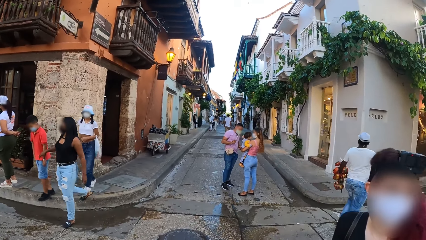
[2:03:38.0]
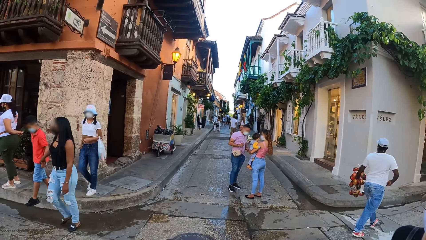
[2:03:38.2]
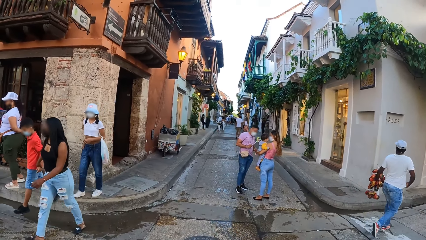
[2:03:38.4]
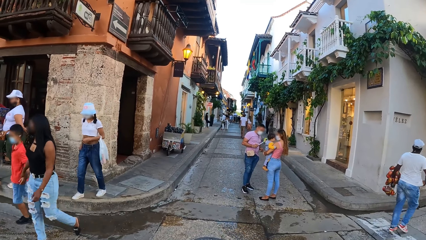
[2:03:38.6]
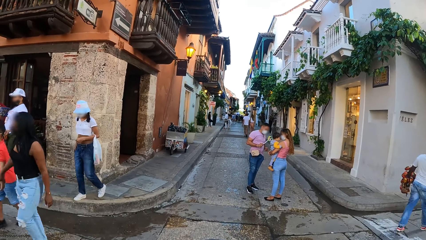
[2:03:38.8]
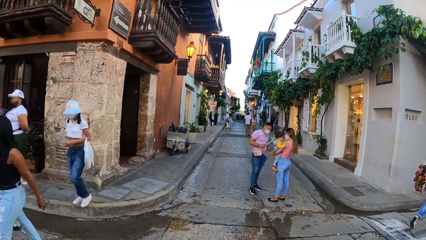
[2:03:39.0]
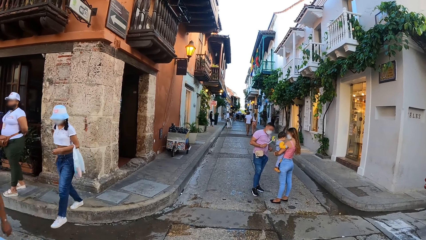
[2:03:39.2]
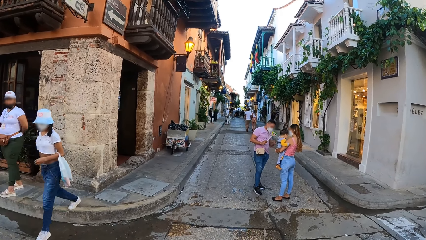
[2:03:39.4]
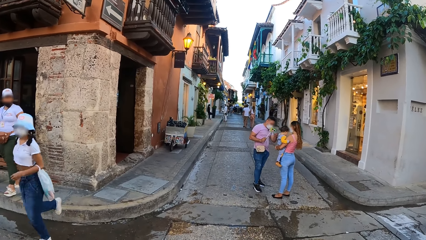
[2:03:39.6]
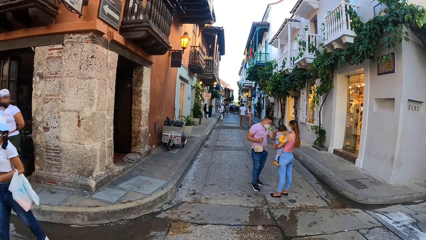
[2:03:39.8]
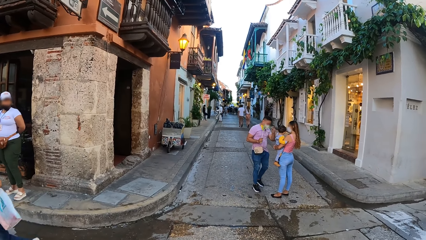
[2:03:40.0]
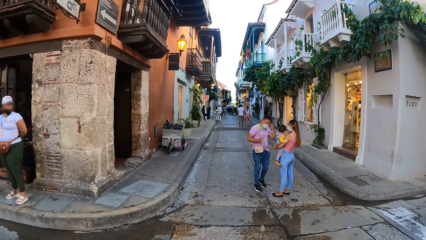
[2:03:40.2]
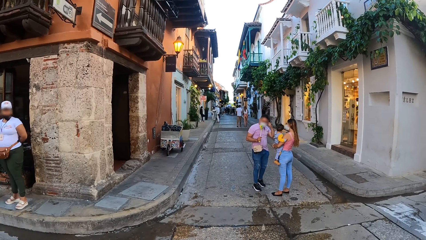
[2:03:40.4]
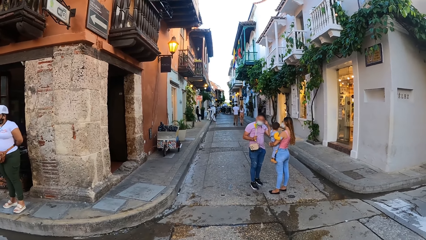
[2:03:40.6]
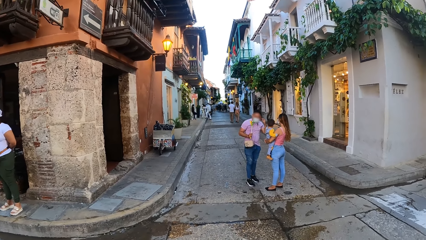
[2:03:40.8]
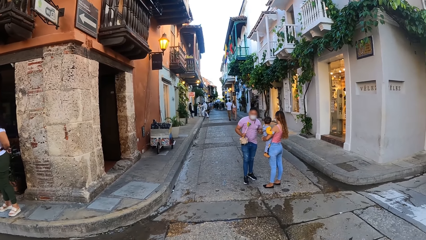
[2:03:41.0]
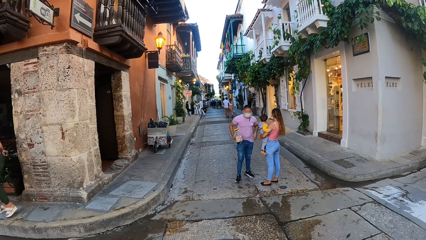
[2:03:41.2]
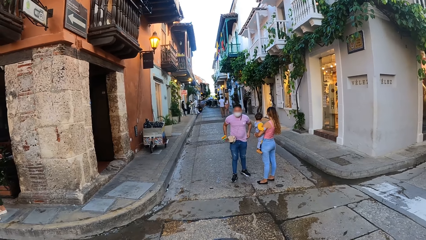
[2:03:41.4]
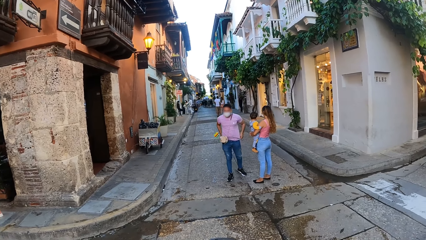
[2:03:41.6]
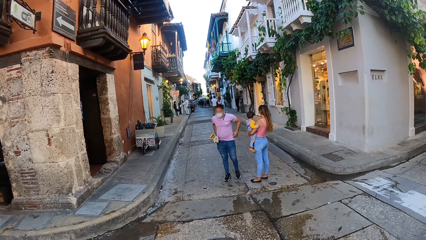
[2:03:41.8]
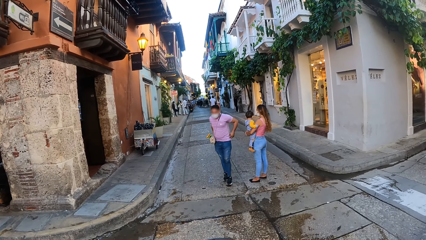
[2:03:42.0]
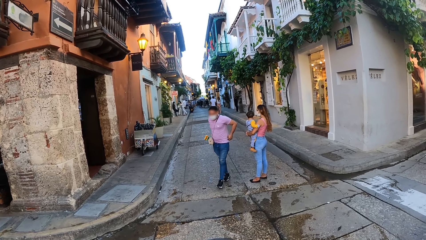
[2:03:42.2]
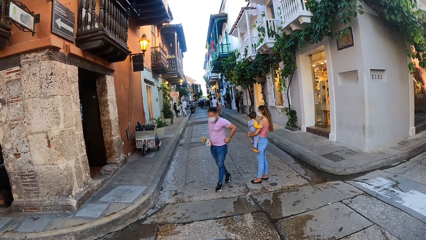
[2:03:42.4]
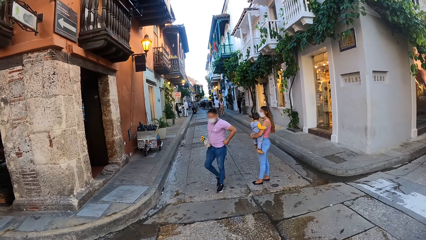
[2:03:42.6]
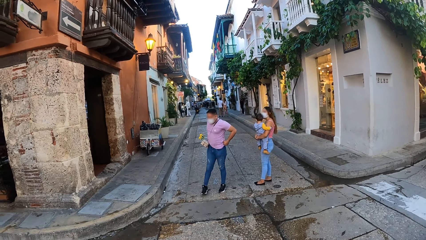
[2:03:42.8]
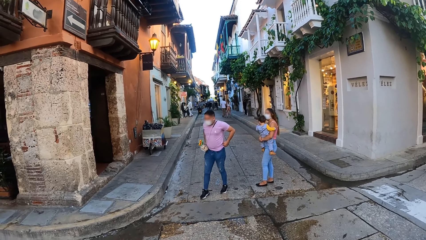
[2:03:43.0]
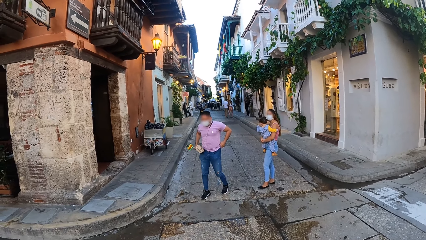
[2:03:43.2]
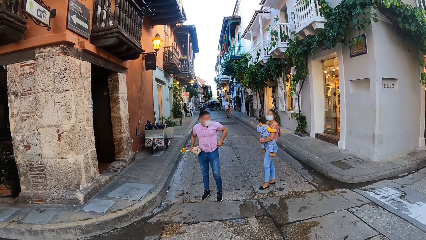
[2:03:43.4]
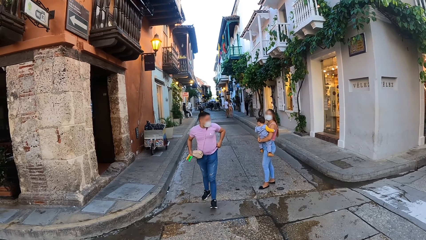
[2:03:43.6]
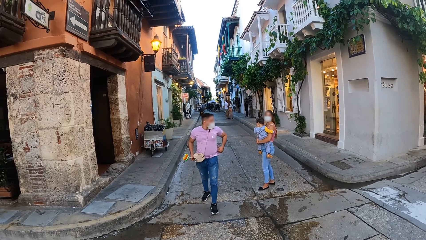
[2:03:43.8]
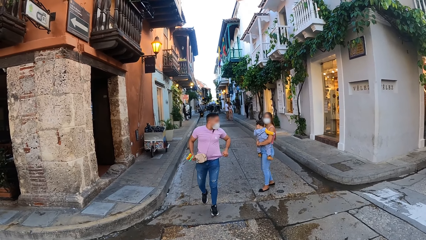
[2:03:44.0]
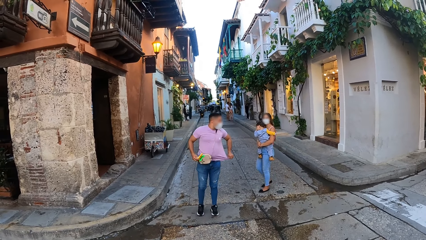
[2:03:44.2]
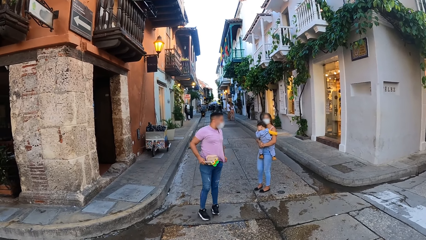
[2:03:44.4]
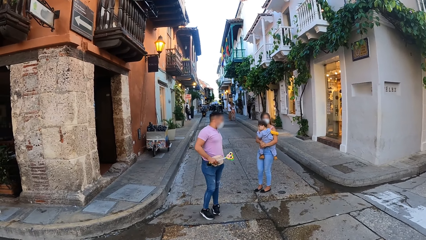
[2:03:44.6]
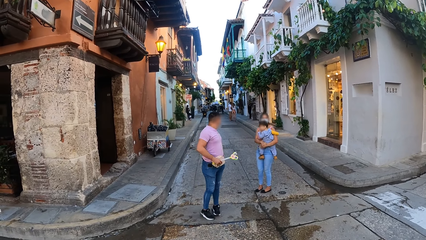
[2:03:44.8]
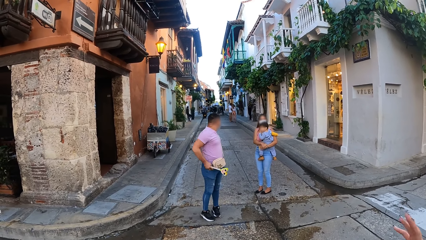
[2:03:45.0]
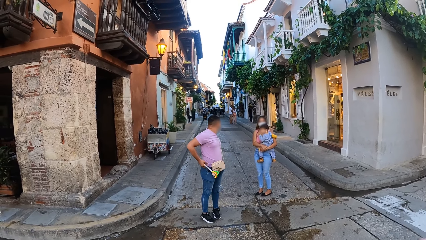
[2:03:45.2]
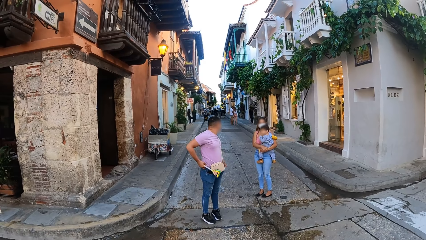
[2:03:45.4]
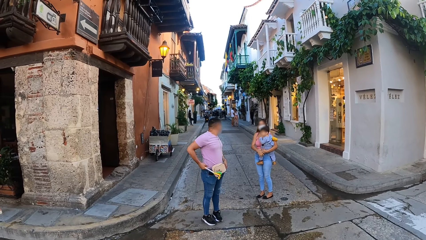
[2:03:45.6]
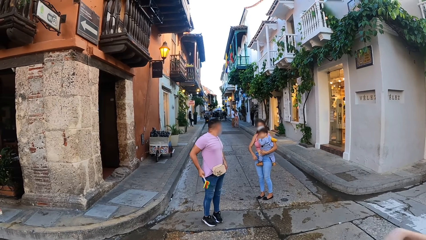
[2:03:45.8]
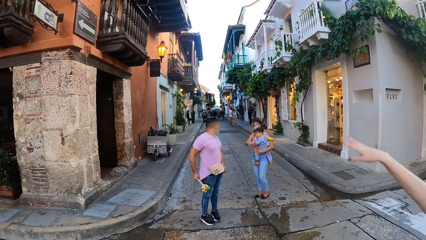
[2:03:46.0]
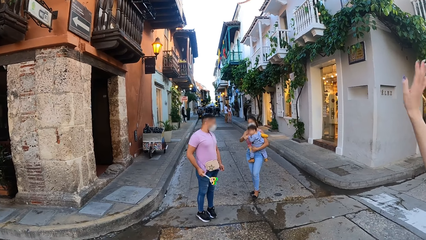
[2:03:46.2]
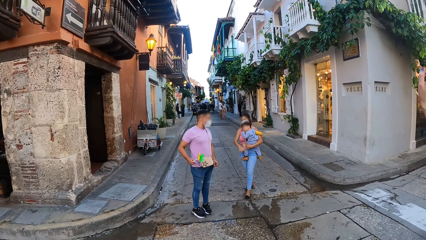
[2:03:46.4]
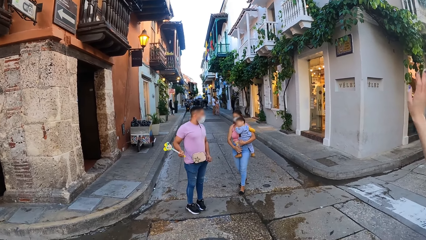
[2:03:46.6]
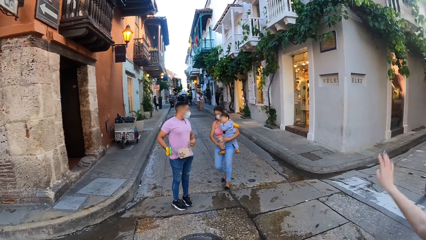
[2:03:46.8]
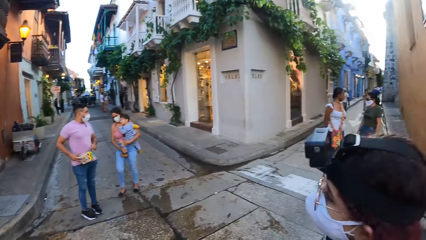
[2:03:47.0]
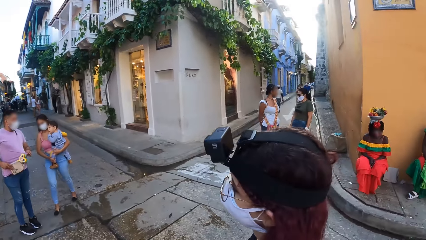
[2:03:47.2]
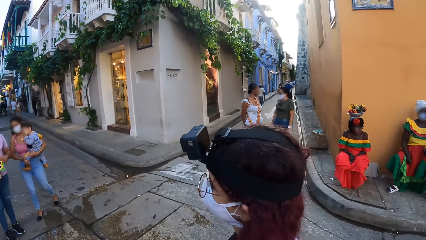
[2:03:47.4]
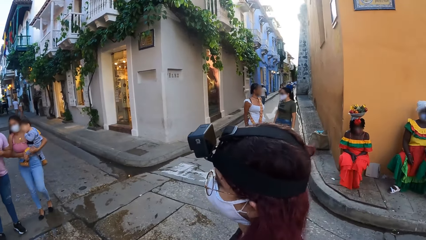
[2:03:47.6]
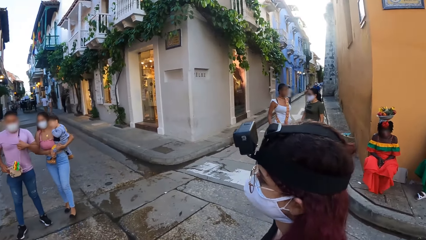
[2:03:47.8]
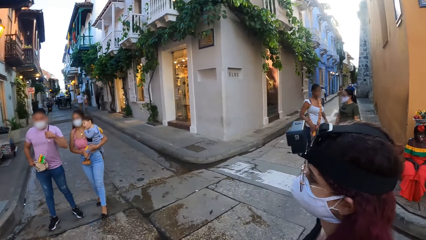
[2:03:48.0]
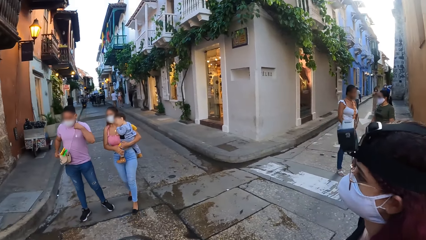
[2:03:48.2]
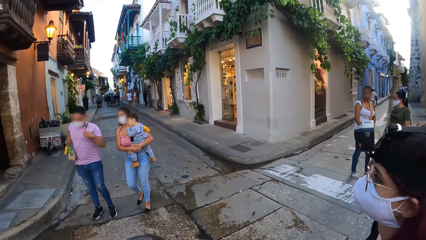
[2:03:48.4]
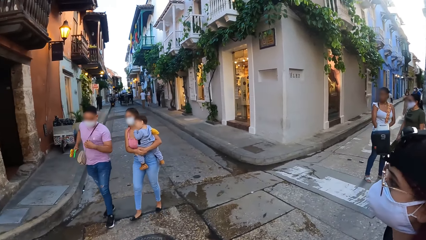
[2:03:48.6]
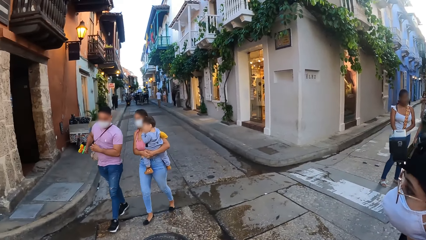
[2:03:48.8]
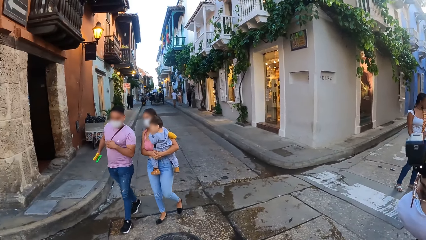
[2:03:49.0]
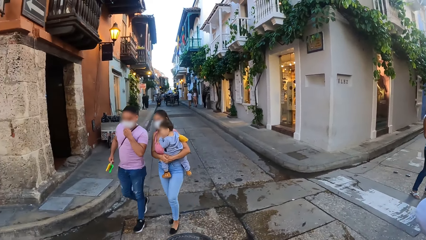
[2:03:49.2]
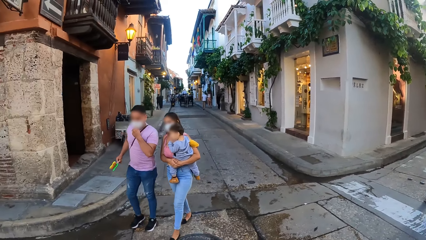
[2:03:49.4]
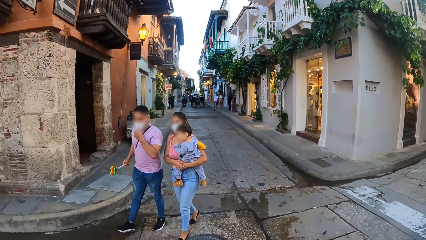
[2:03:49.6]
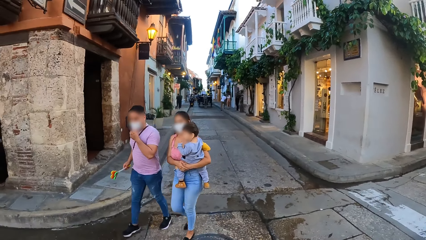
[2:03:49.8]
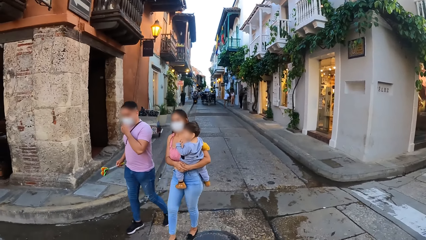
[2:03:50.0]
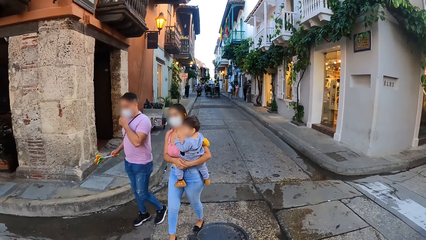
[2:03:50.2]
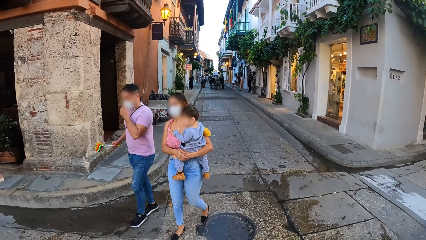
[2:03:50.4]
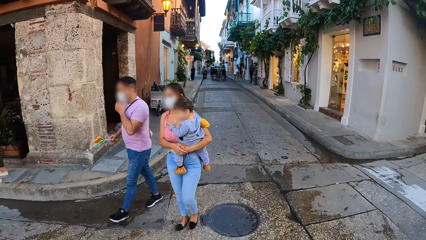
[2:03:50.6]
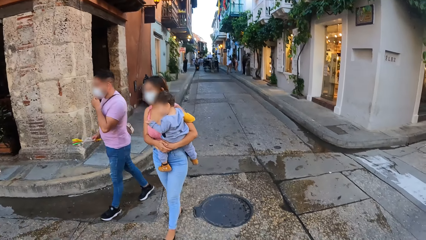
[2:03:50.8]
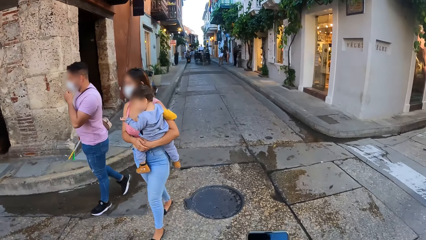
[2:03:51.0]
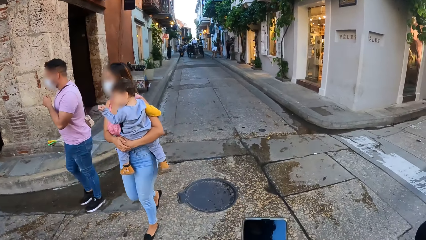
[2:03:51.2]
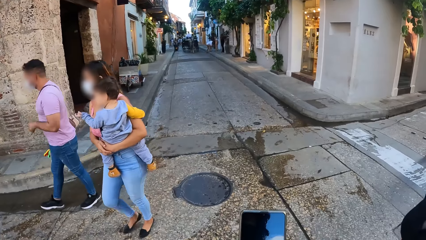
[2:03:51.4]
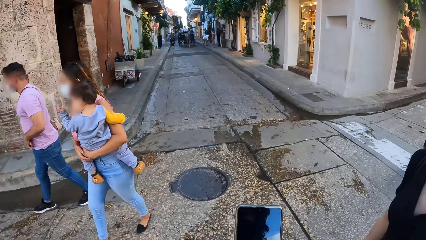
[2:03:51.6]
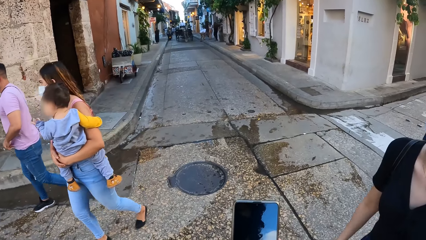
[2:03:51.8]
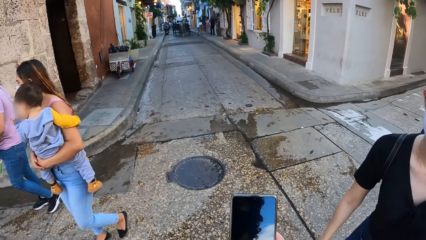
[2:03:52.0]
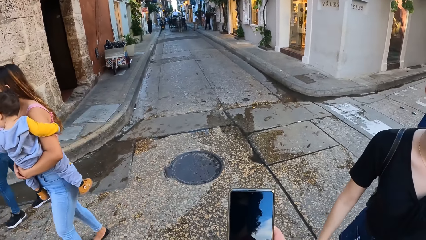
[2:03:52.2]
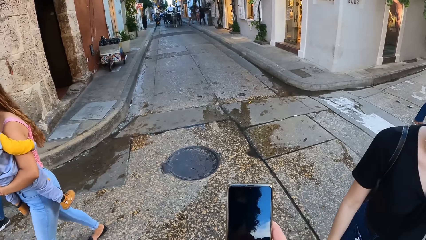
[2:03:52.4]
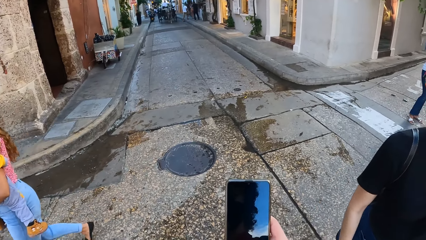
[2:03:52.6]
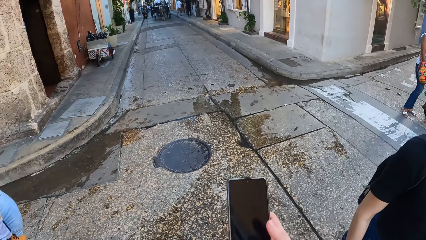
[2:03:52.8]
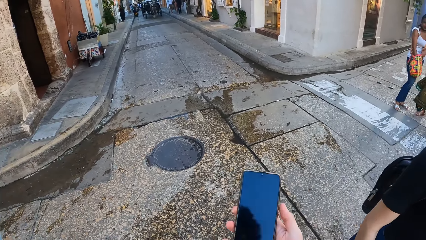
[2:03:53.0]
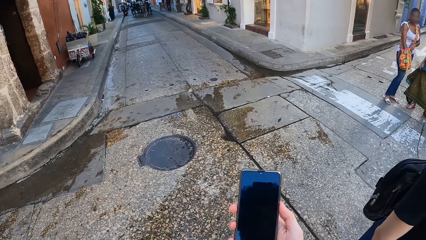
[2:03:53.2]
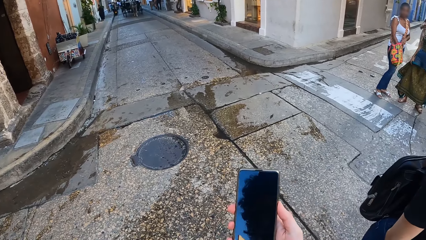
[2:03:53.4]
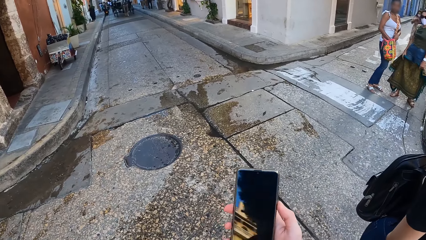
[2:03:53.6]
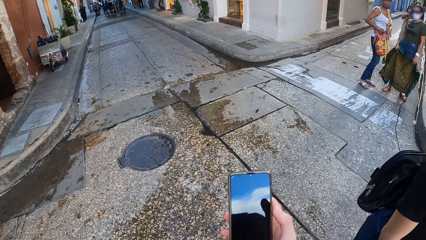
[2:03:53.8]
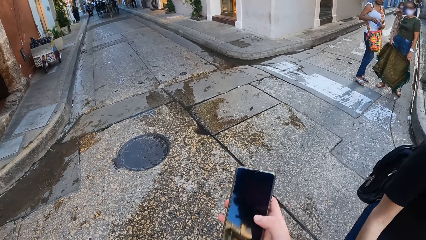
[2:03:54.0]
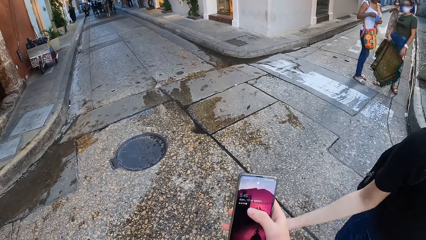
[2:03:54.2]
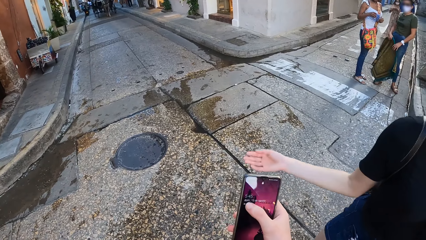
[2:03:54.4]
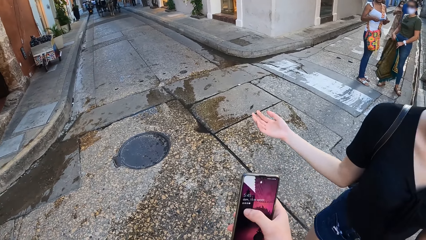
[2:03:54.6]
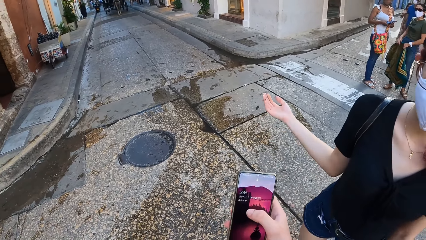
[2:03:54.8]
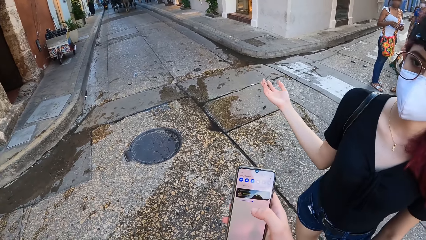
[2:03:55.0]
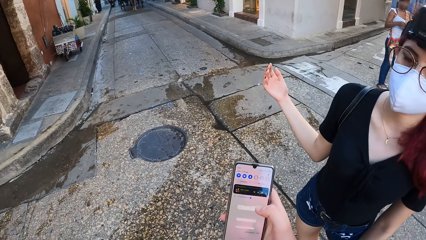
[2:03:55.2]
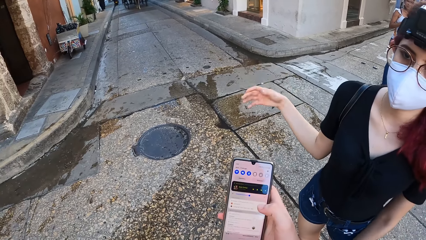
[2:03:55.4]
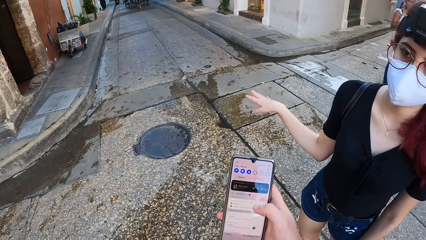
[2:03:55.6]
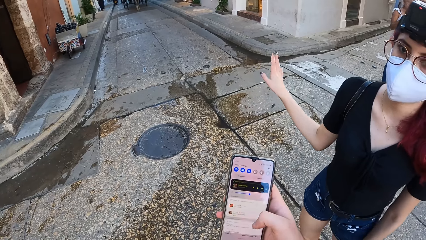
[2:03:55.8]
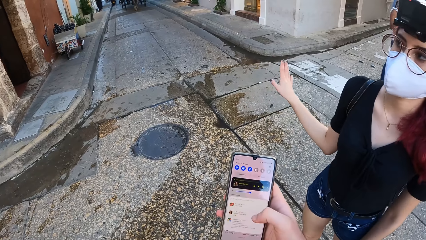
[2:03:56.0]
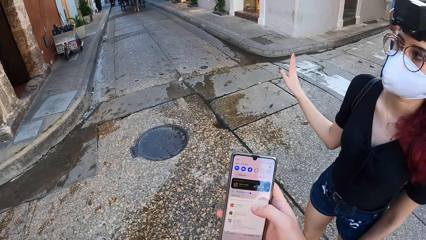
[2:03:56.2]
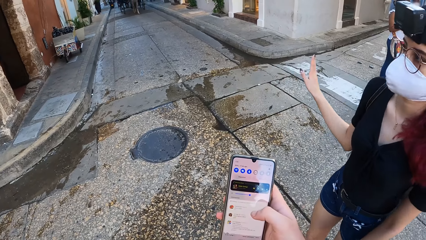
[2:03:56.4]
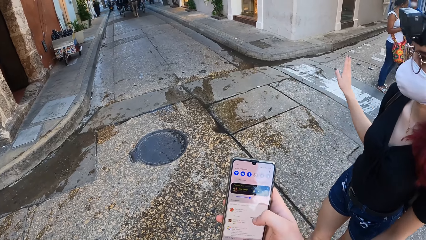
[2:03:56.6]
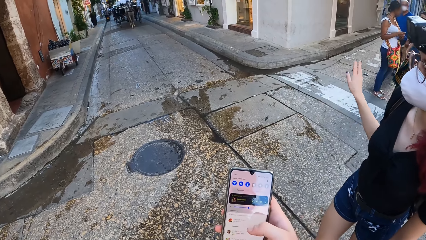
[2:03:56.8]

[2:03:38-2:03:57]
The camera wearer stands on the road. A woman lifts her hand up. She stands on the road. The camera wearer holds the phone with his right hand. A man and another woman walk past the camera wearer. The camera wearer operates the phone with his right hand. The first woman interacts with the camera wearer.
